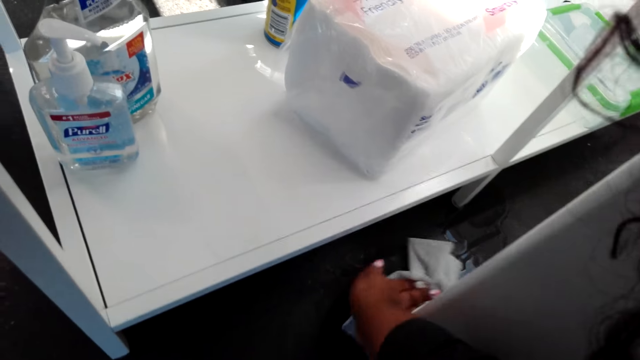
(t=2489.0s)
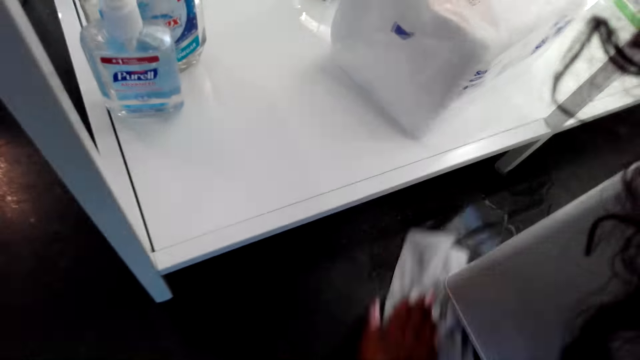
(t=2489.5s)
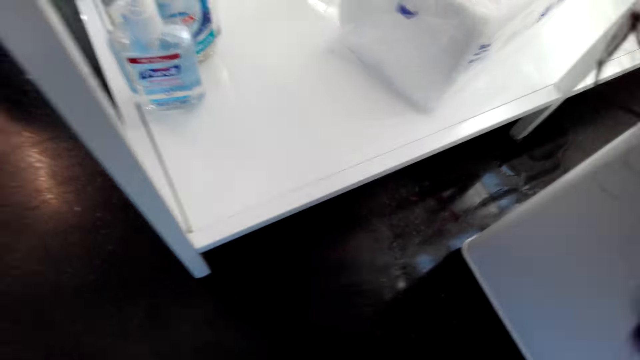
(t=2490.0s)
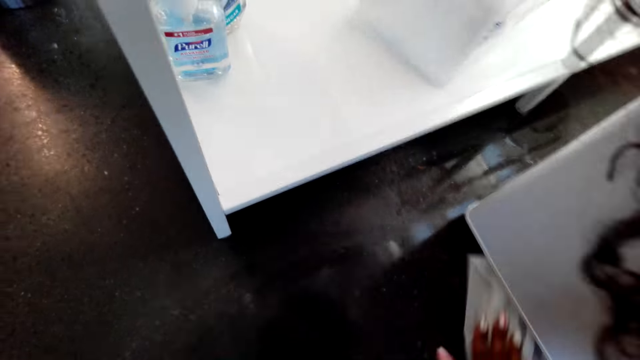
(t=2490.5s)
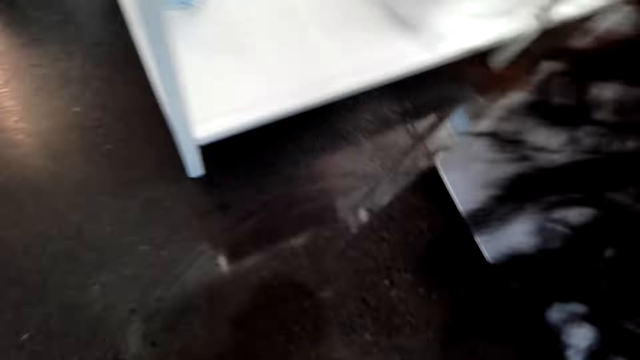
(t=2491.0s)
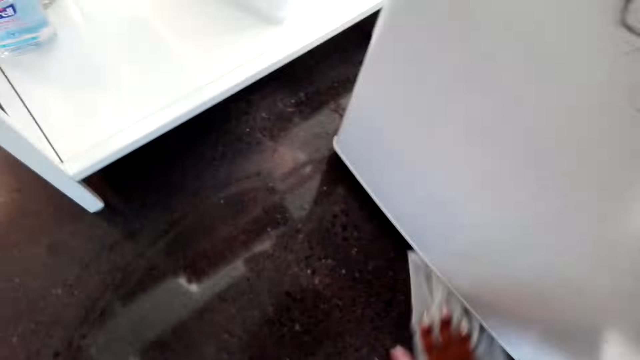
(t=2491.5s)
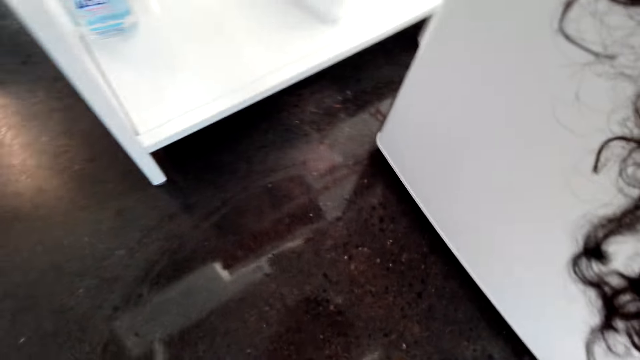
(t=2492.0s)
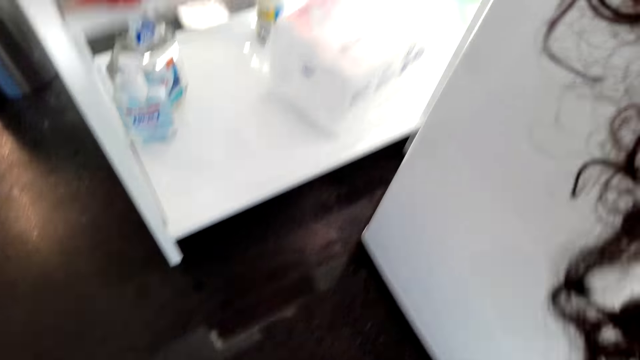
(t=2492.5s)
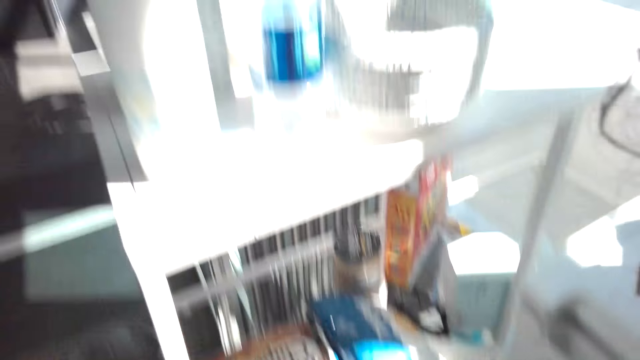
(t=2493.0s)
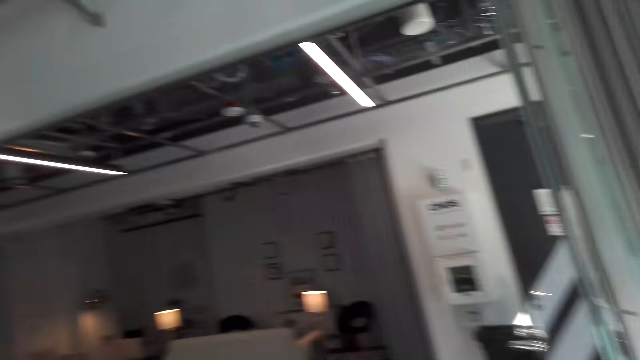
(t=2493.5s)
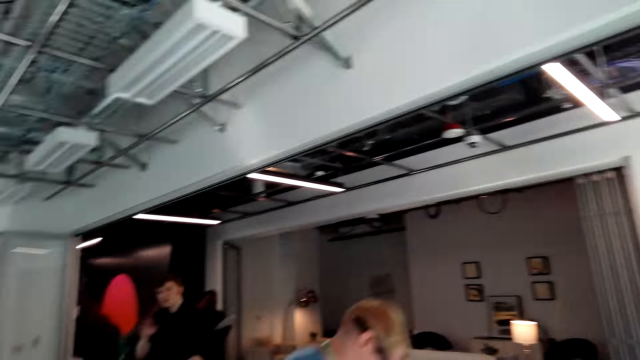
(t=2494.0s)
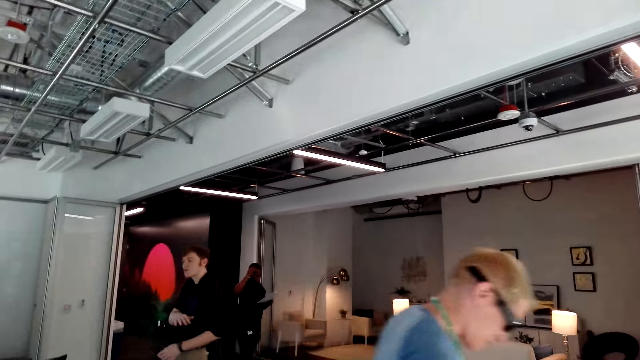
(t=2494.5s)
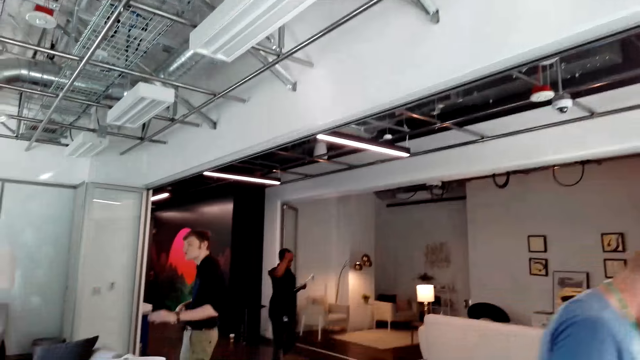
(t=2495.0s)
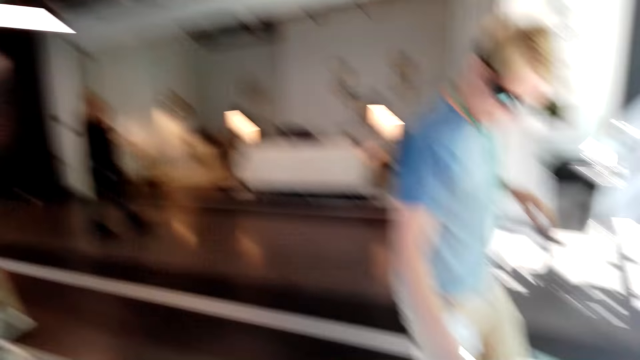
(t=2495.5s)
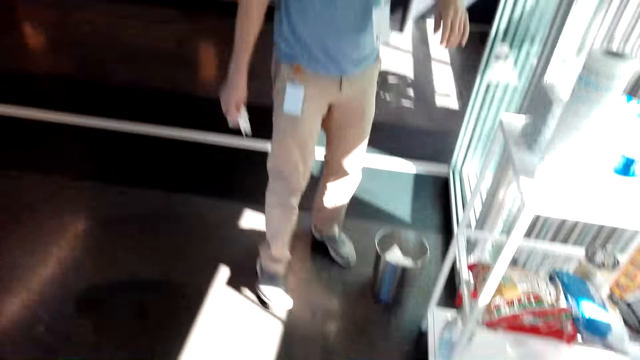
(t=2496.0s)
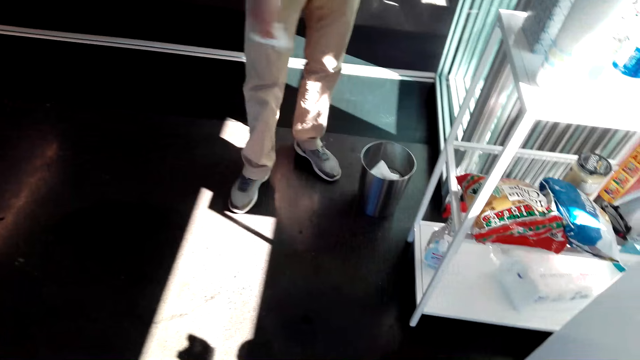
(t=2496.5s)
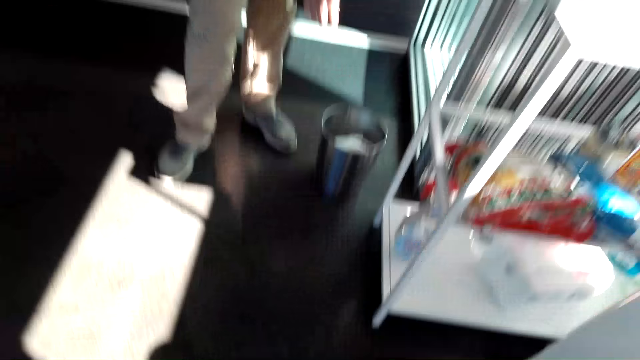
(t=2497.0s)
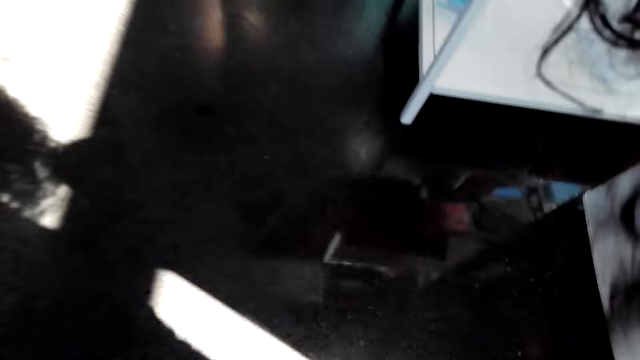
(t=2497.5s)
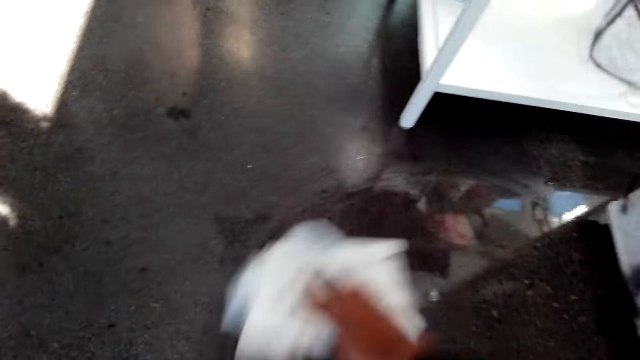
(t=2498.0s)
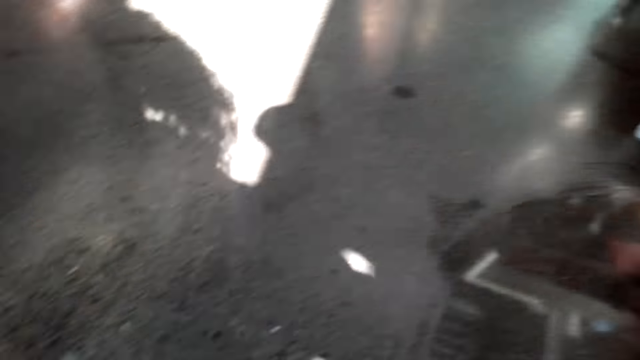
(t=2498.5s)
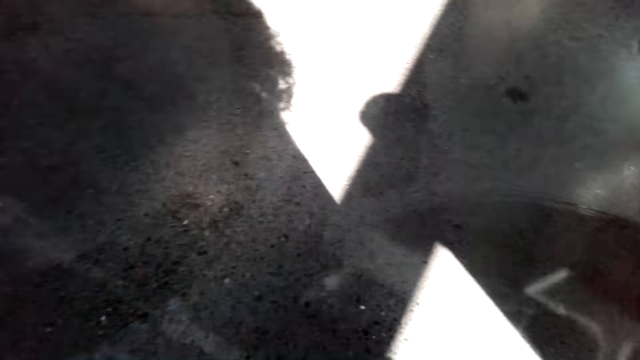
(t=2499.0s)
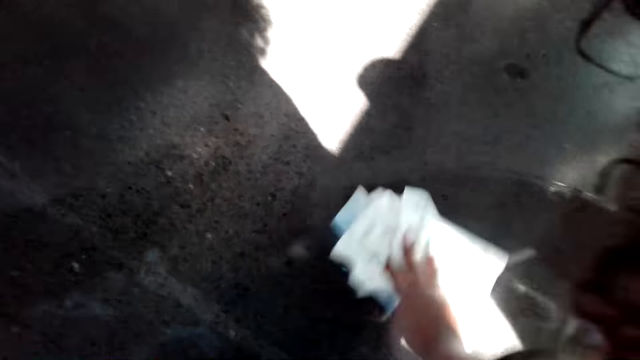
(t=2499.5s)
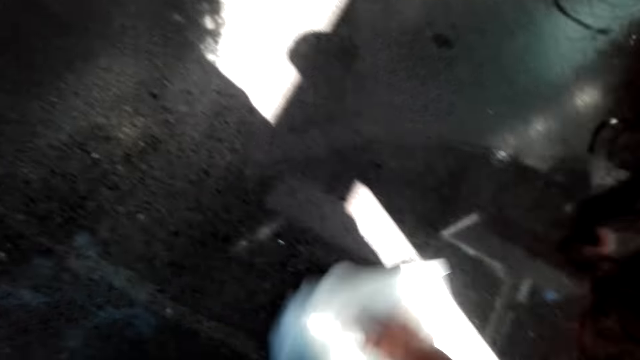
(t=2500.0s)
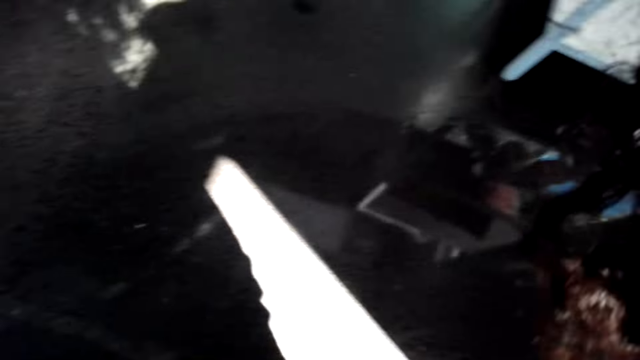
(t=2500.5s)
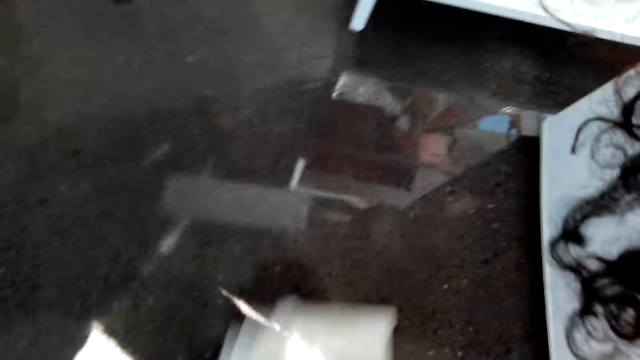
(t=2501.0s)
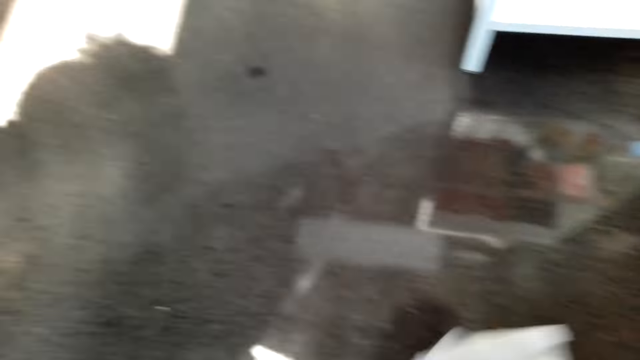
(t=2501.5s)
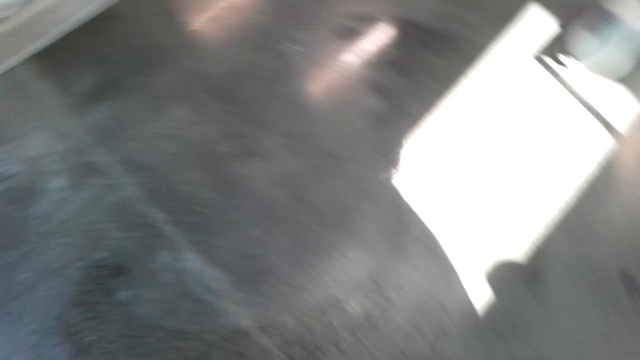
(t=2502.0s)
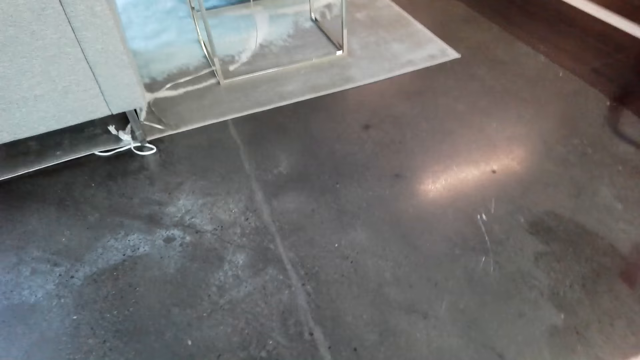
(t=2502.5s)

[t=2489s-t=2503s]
The camera wearer wipes the floor. They stand beside the table. They turn to the other side. A man talks to the camera wearer. Another man walks in front of the camera wearer. The other man throws the soft paper in the dustbin. The camera wearer squats beside the table. They wipe the floor.

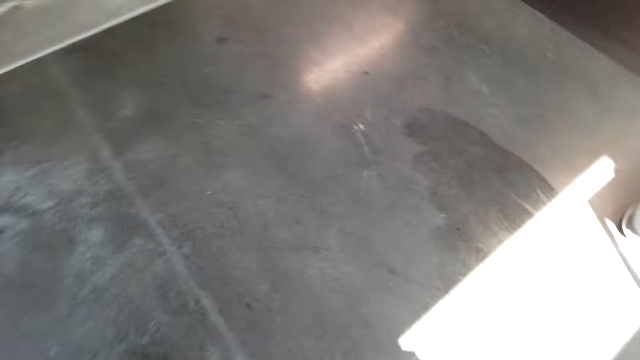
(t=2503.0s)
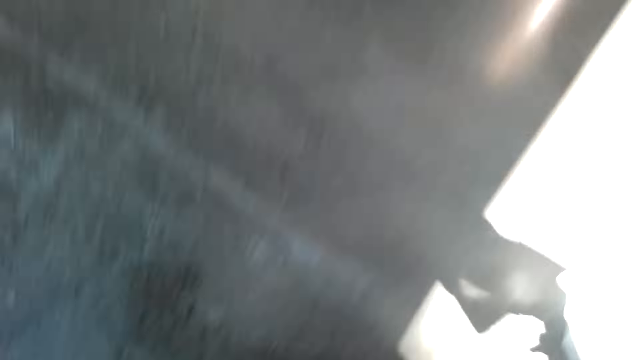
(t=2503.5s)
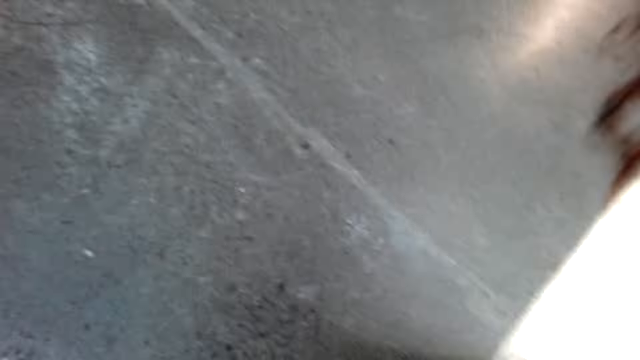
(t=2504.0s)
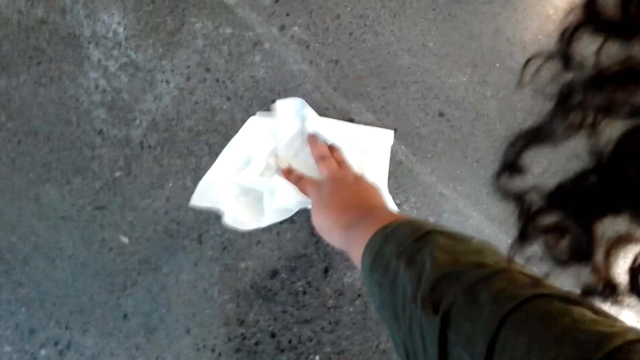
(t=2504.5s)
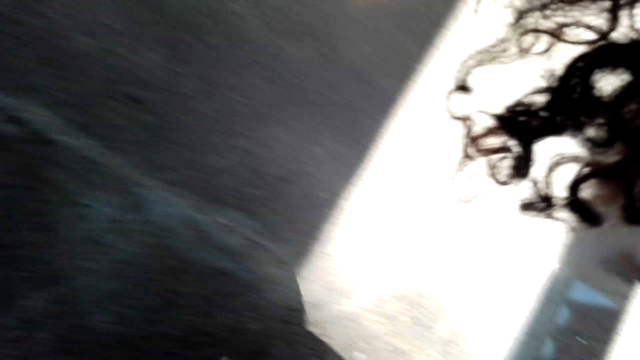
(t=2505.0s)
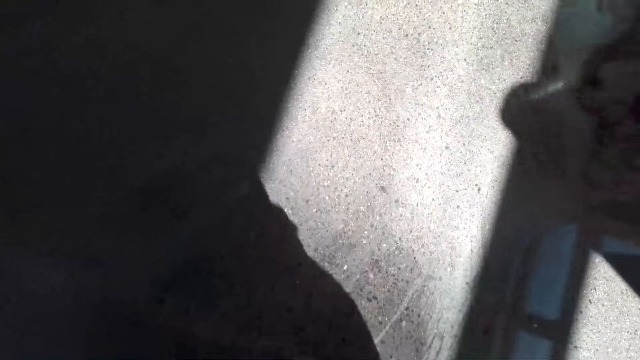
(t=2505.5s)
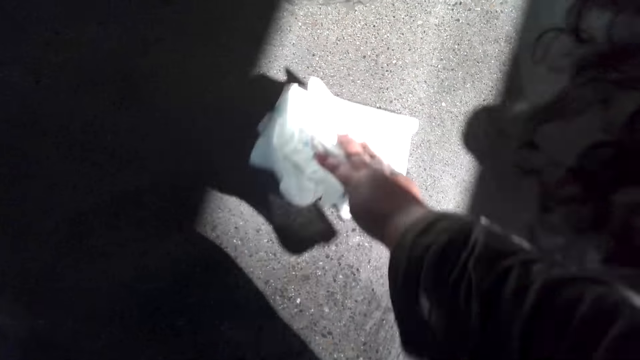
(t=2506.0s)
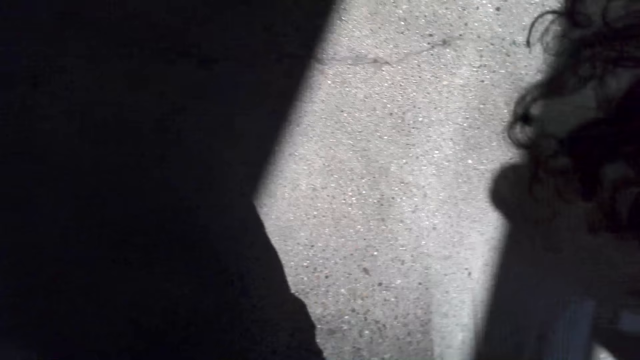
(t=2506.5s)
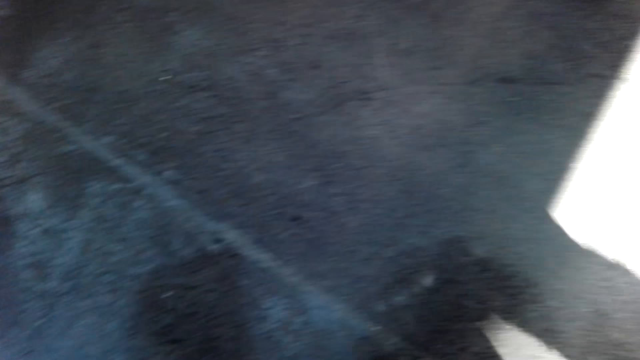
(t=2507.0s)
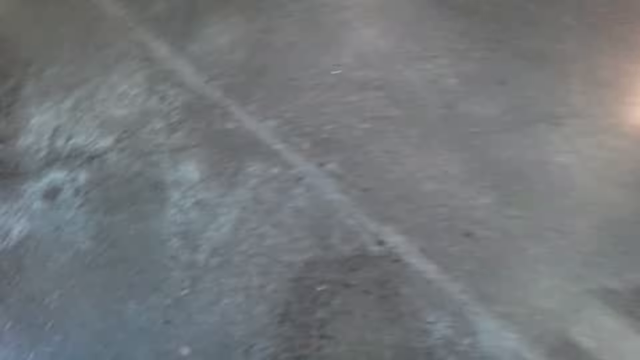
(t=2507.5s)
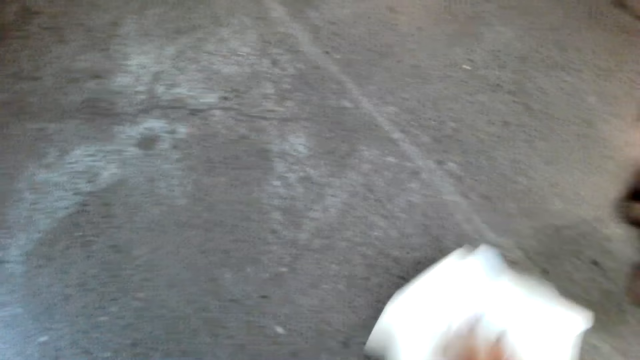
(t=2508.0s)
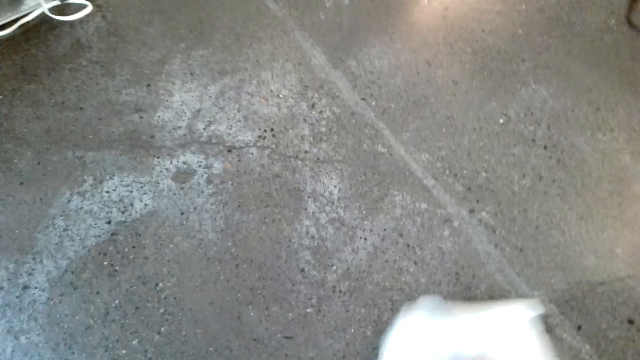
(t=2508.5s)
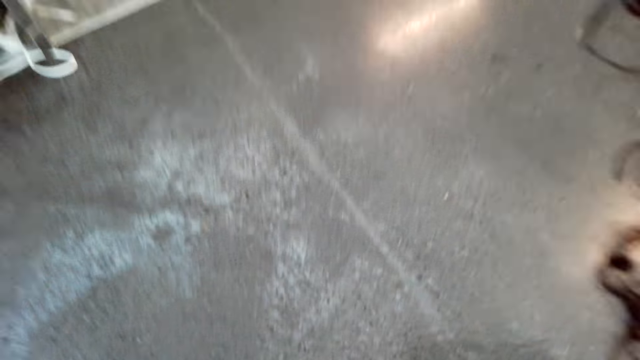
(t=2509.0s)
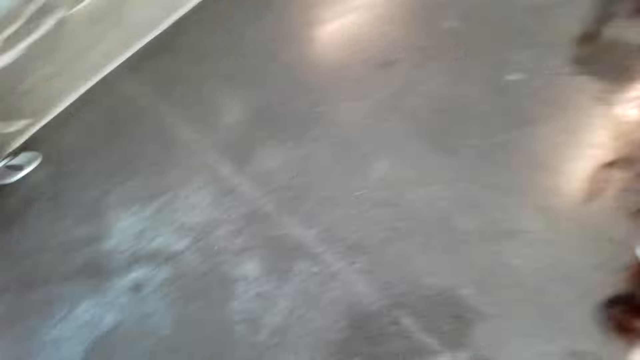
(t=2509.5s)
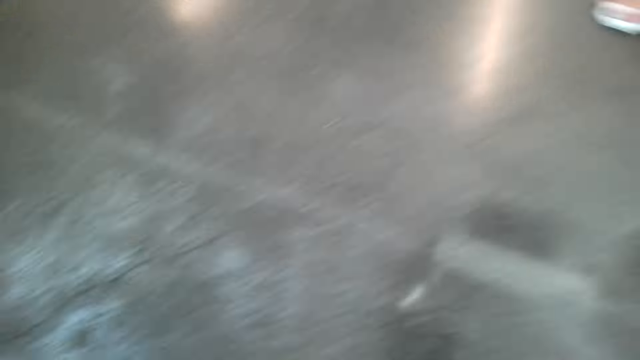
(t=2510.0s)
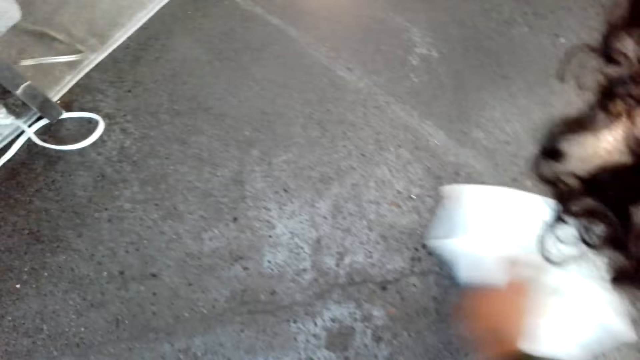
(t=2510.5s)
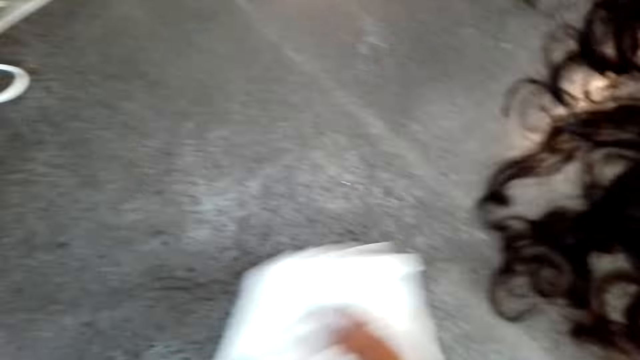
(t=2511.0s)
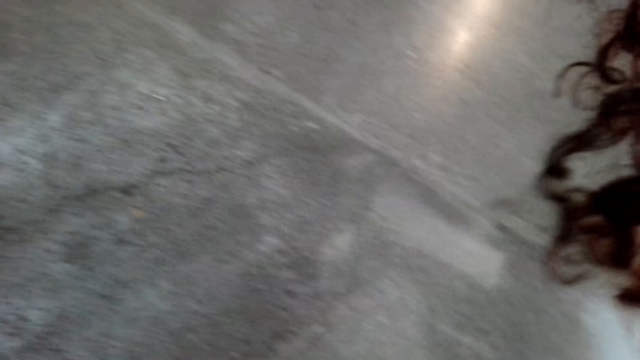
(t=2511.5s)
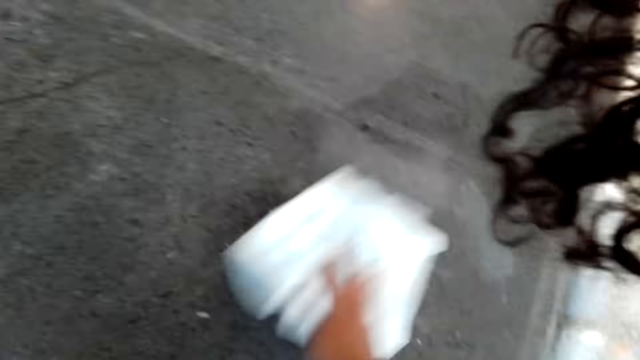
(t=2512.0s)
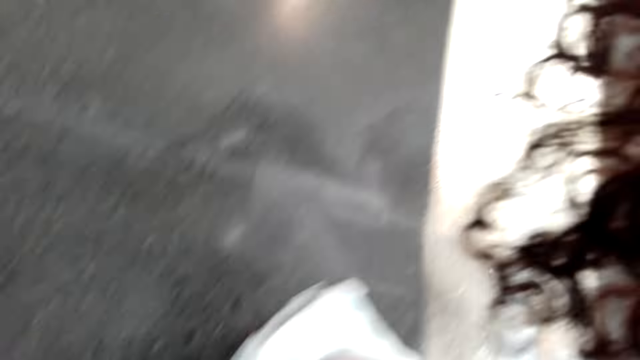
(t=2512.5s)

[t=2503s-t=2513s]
The camera wearer talks.
